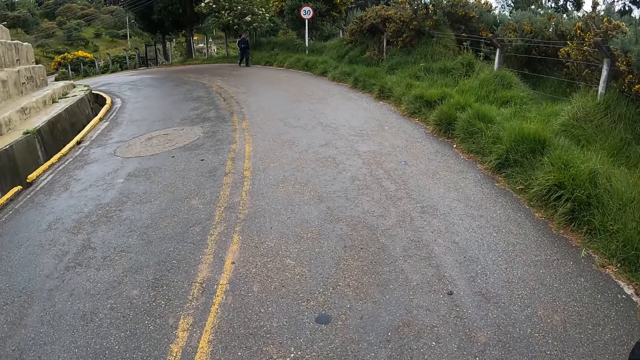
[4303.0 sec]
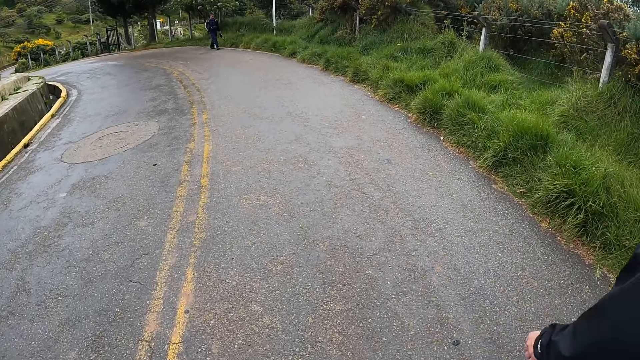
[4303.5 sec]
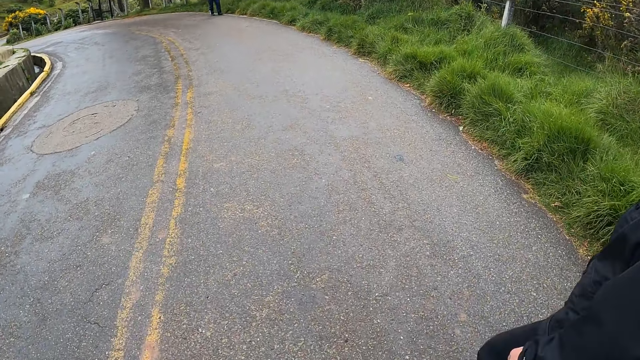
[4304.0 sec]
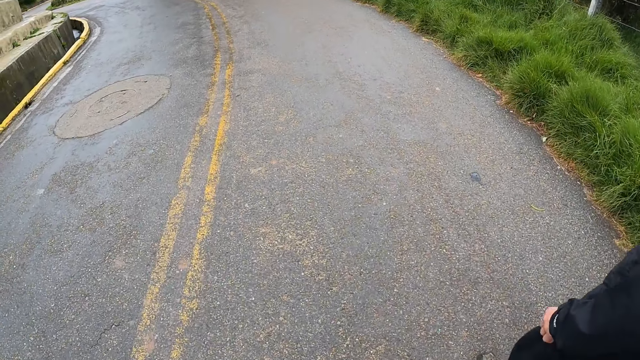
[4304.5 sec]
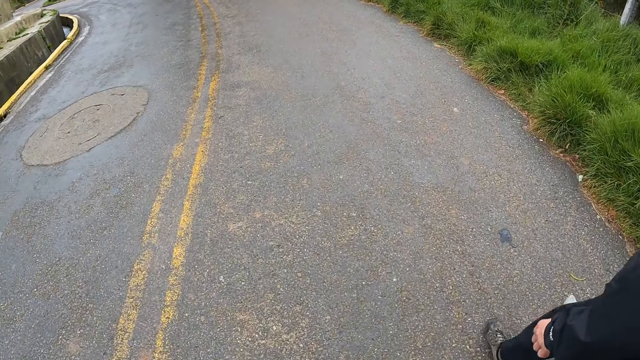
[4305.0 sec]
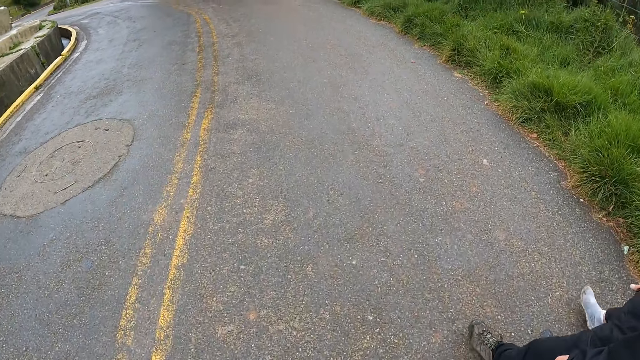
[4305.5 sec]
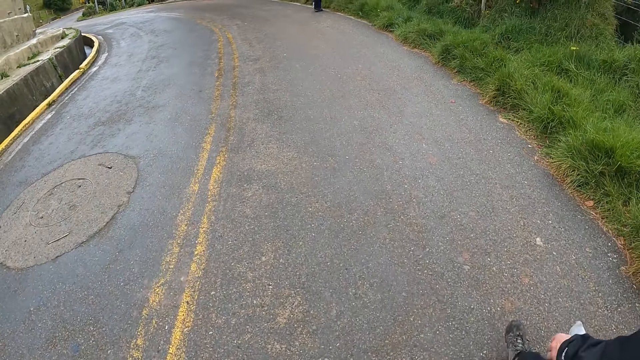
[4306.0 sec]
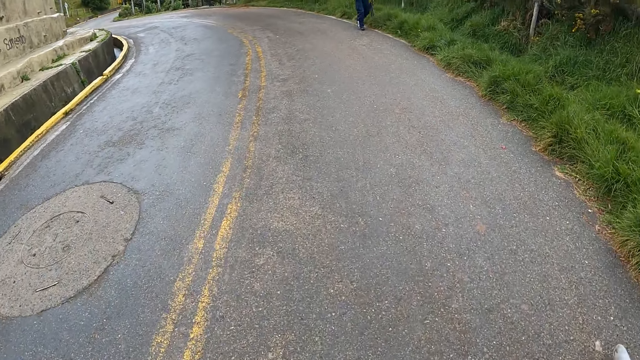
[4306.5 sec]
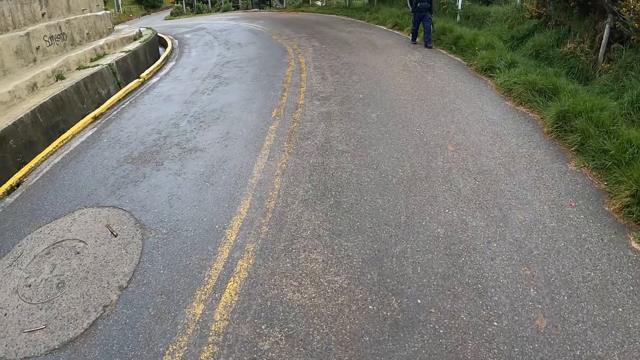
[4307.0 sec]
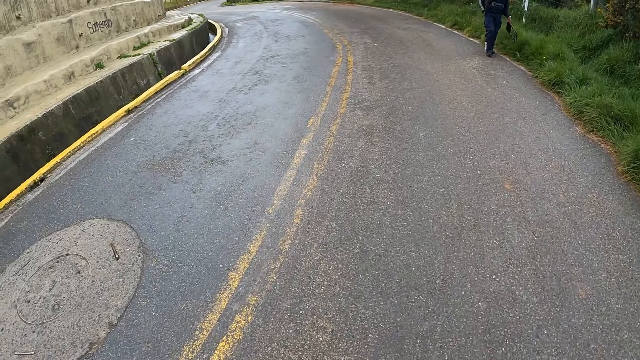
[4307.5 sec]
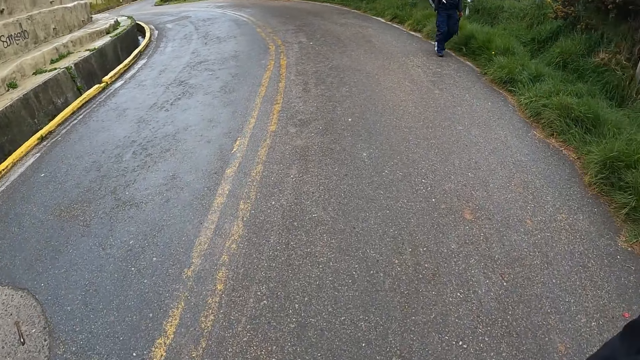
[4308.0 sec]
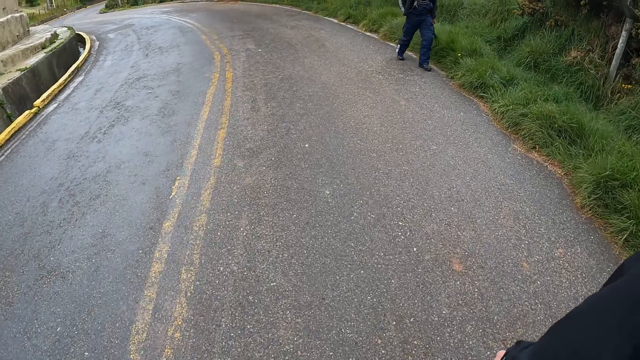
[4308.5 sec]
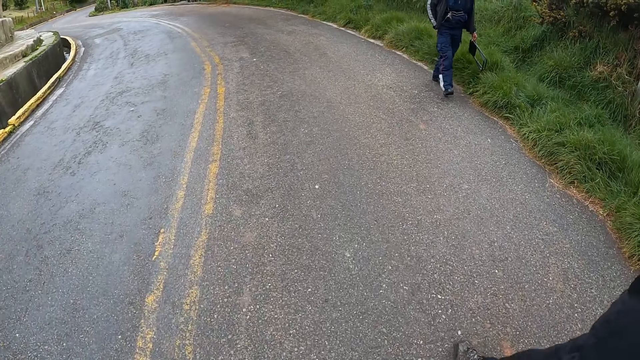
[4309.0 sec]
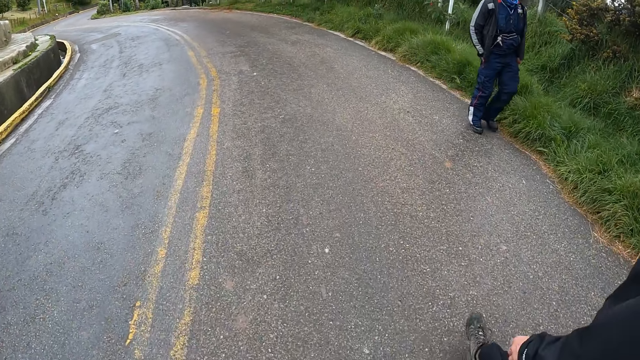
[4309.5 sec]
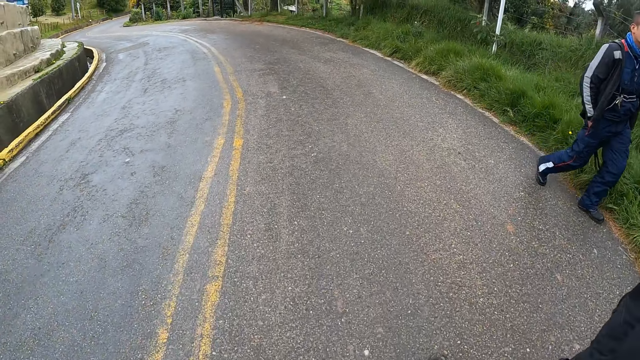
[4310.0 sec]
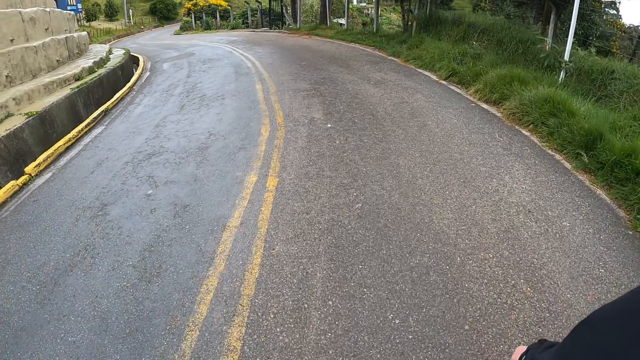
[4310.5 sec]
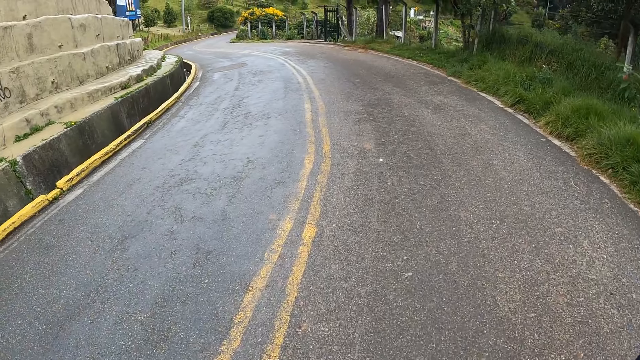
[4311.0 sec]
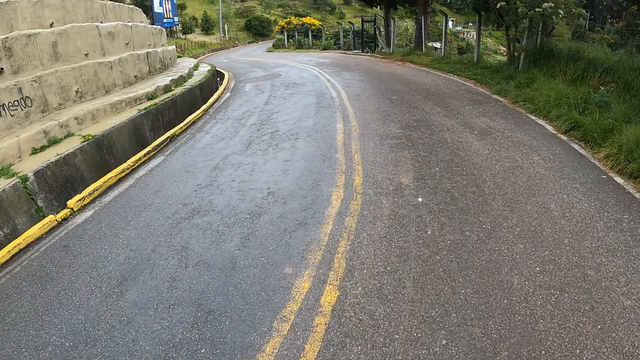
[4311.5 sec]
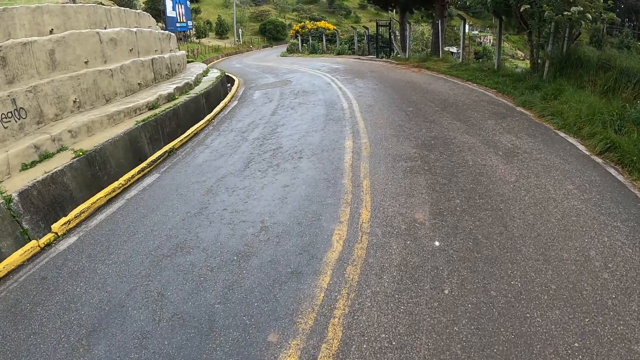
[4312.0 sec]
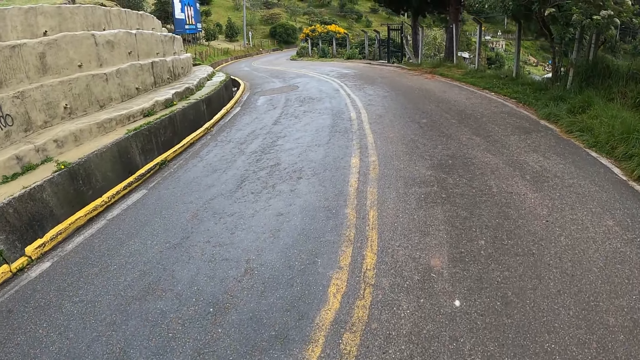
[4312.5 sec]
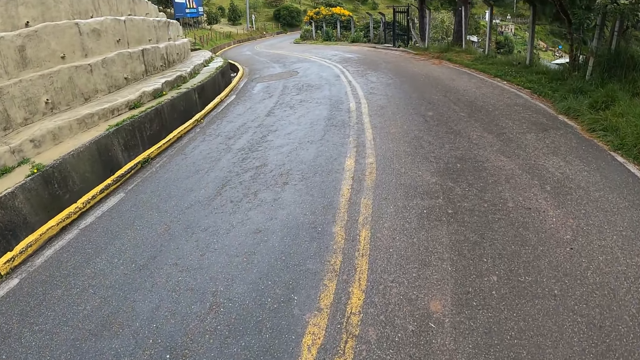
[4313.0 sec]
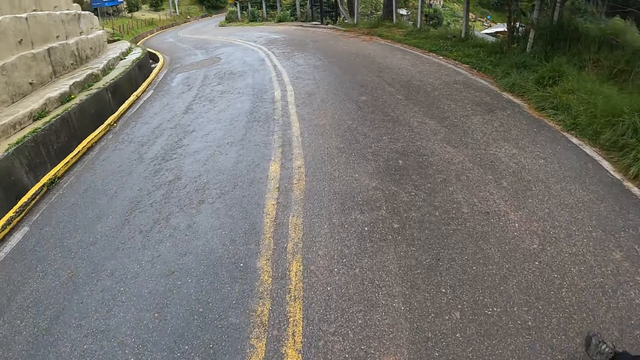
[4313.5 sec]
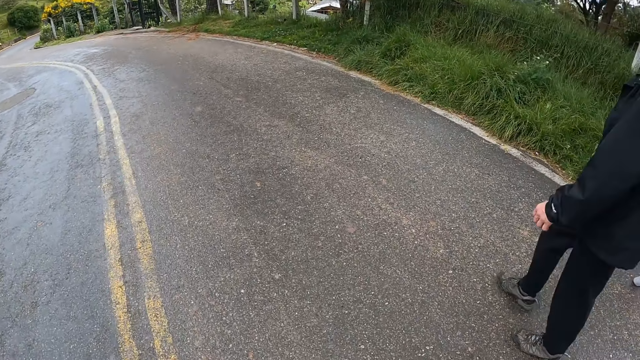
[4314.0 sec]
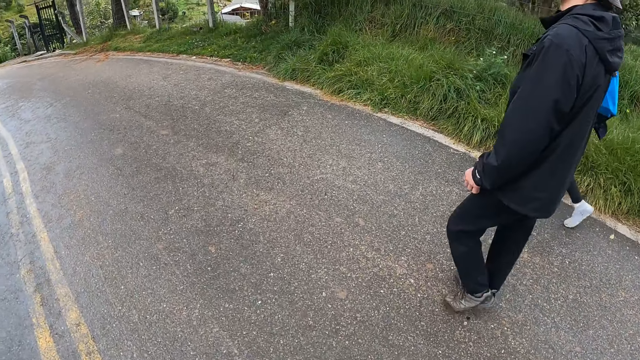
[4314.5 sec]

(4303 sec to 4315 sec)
The camera wearer walks on the road. They walk past a man.

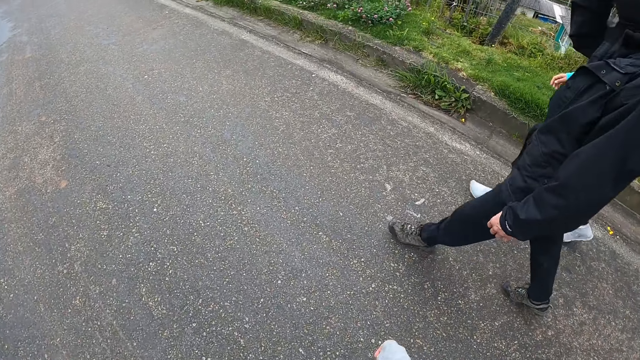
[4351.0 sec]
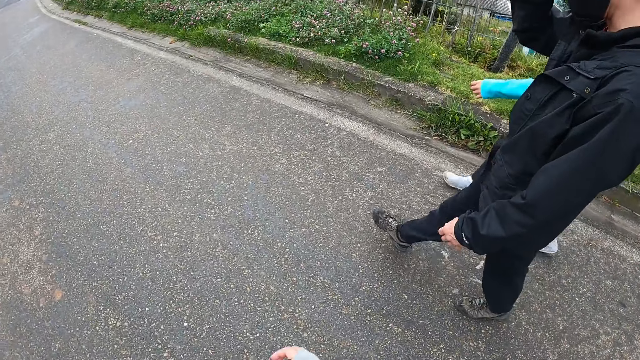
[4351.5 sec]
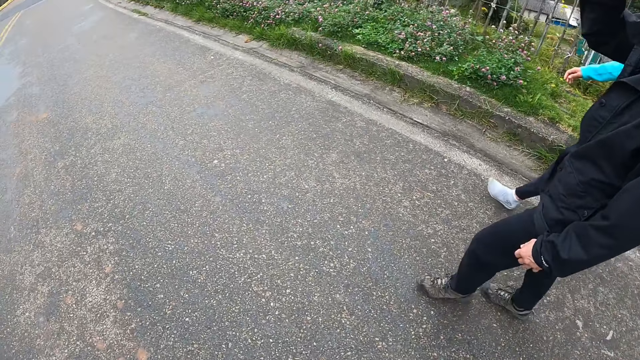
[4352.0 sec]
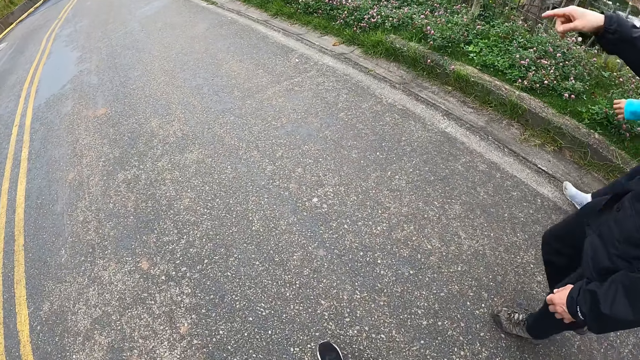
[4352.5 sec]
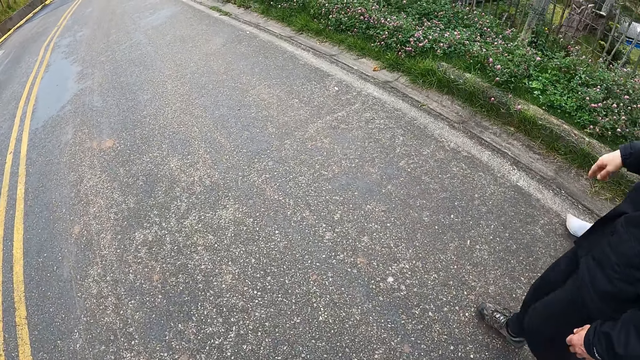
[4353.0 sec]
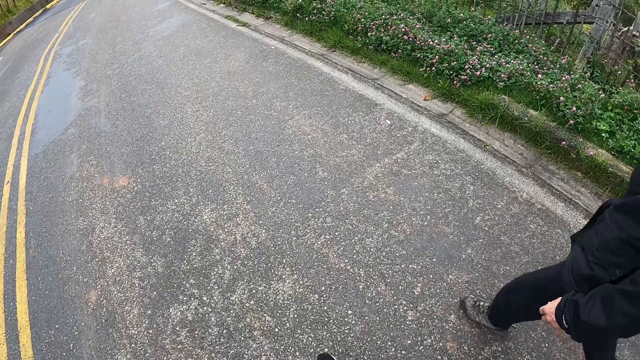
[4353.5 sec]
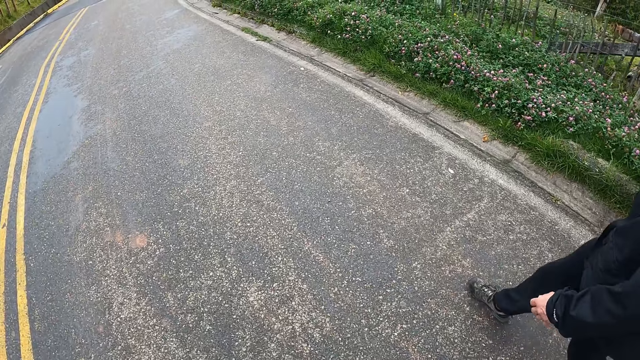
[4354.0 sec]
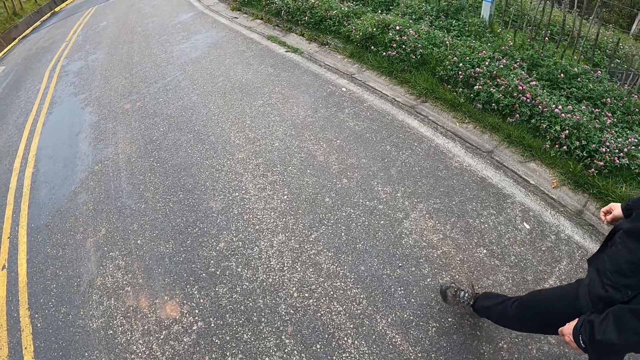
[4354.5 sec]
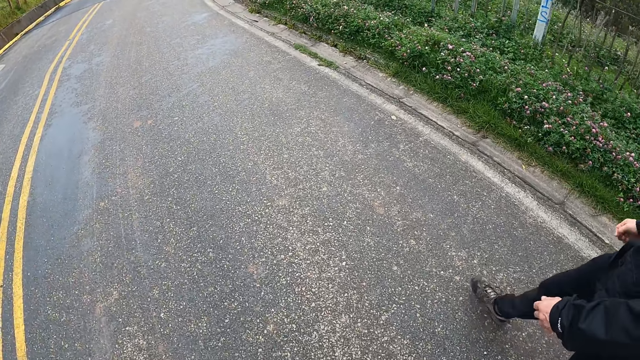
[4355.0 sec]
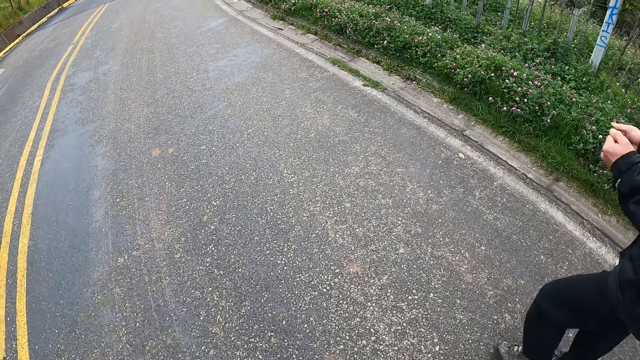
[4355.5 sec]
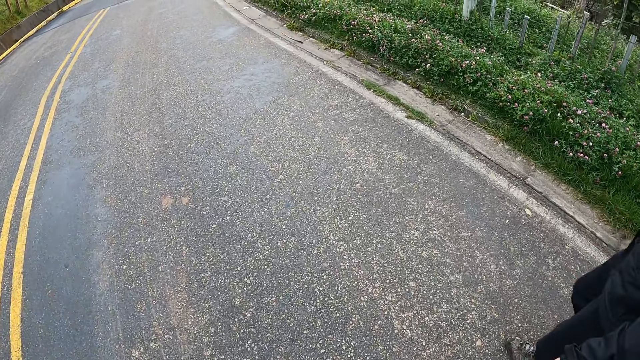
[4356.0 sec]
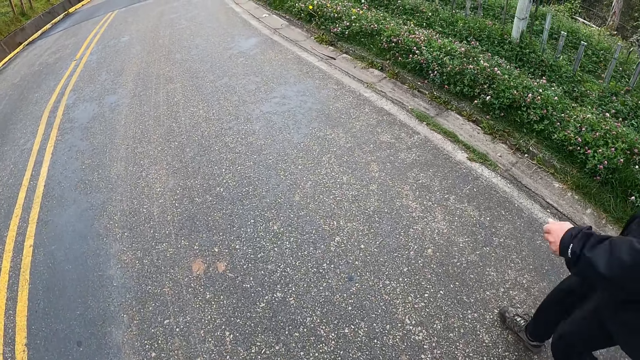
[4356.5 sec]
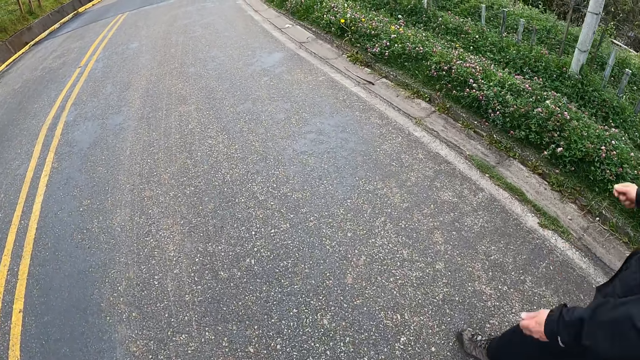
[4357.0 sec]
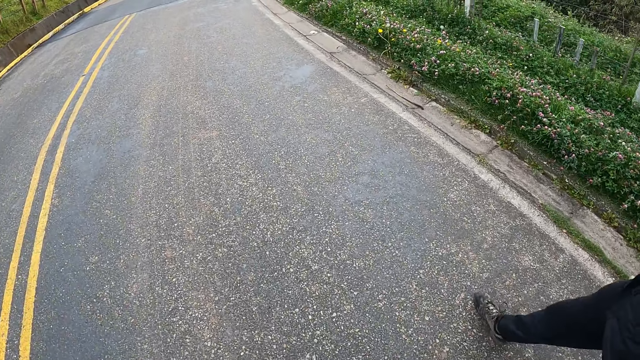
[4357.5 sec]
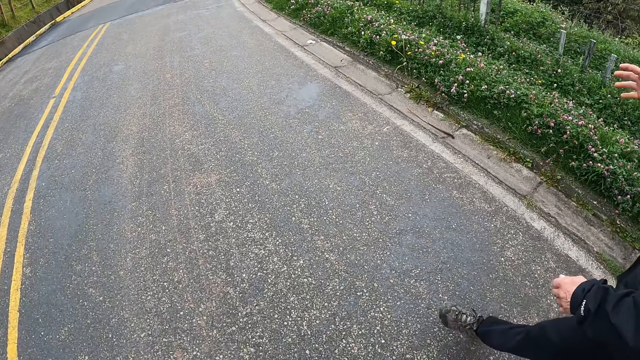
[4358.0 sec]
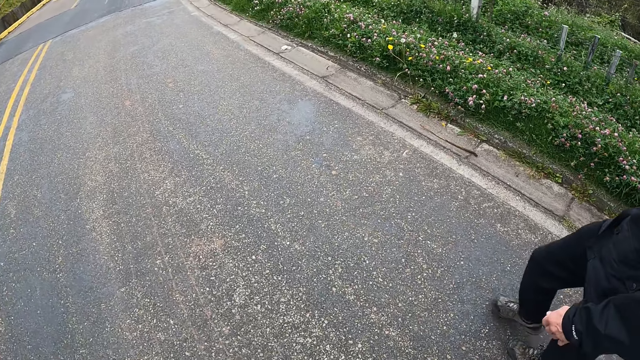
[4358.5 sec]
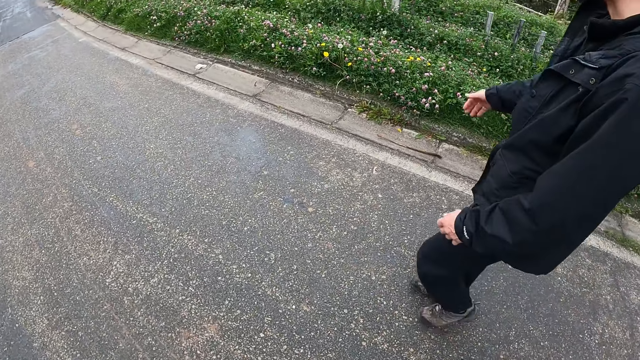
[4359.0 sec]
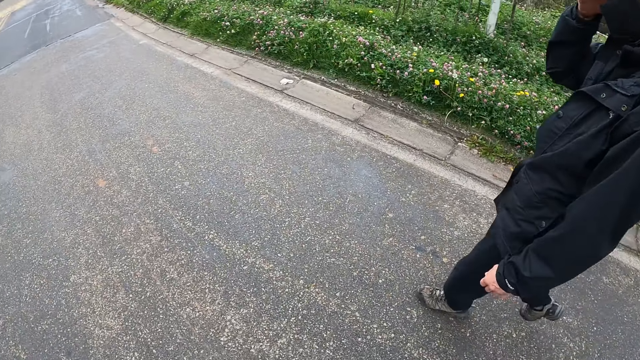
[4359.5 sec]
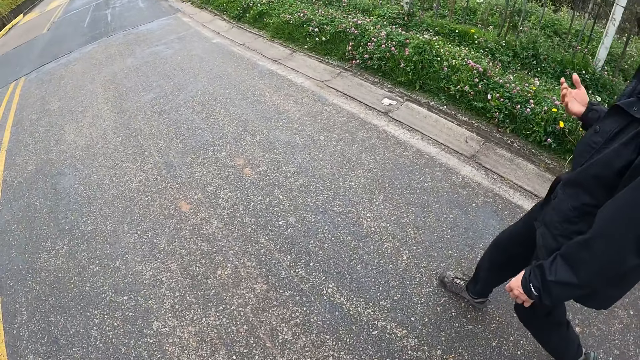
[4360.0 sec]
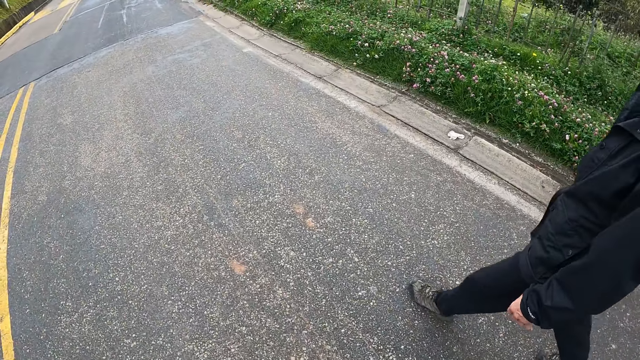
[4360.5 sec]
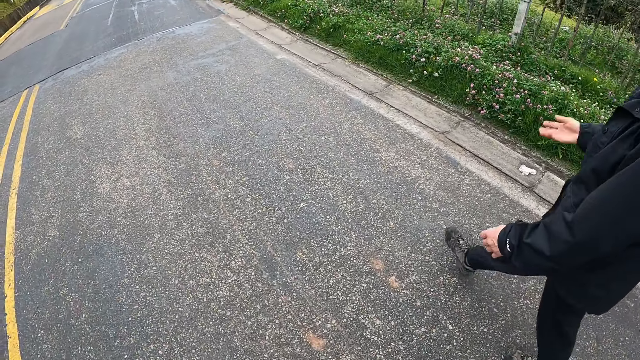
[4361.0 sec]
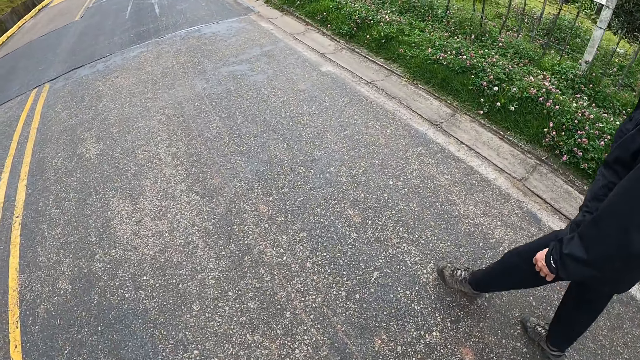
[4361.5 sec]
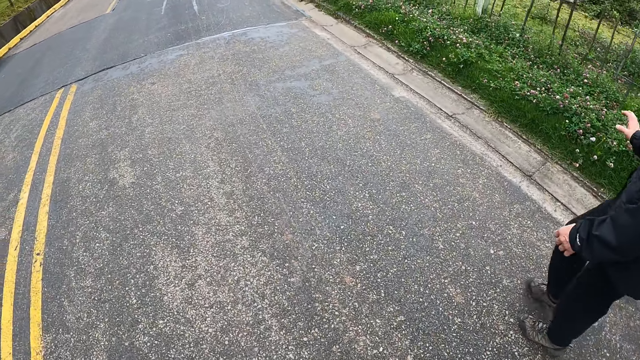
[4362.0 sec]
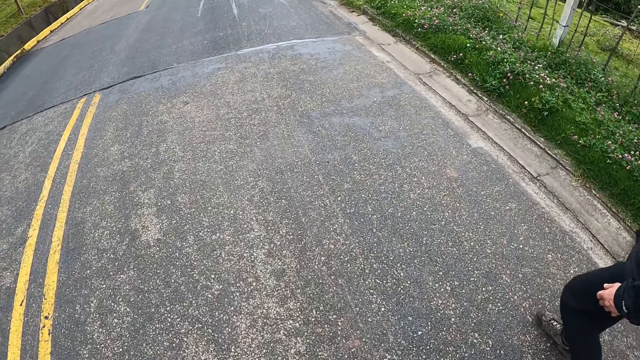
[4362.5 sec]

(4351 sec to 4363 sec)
A person points a finger at the road. The camera wearer walks on the road with the person and a lady. The person knocks the hands together. The person talks to the lady and the camera wearer with a hand sign. The person touches the face with the right hand. The person talks to the lady and the camera wearer with a hand sign.
